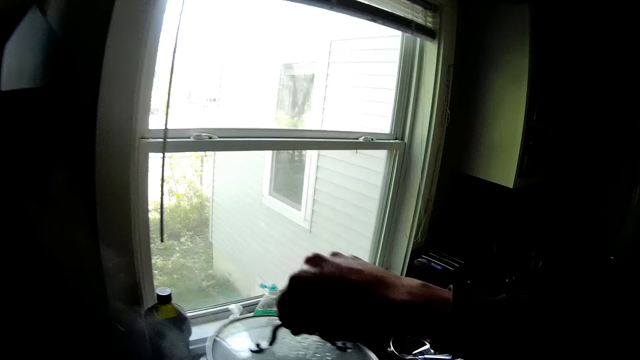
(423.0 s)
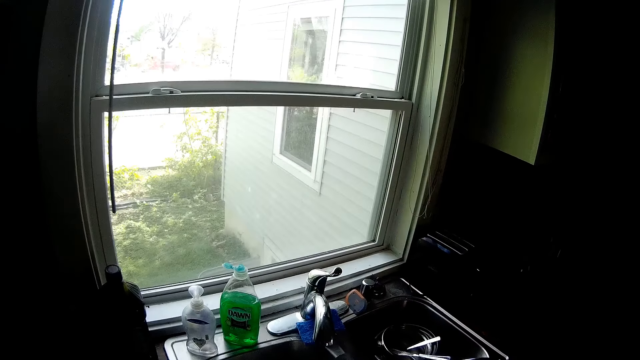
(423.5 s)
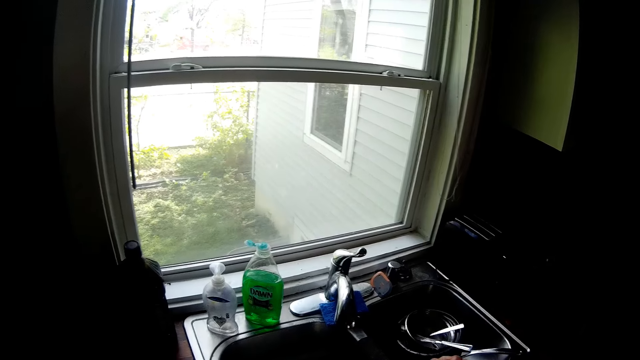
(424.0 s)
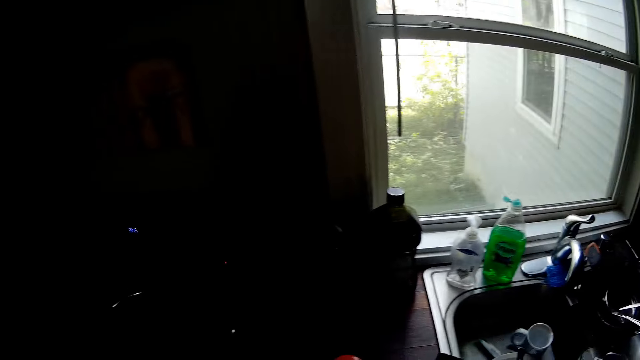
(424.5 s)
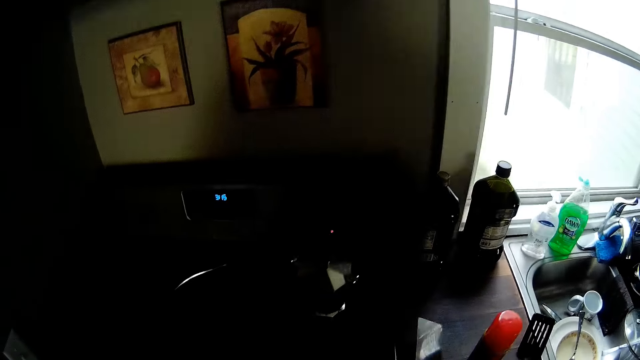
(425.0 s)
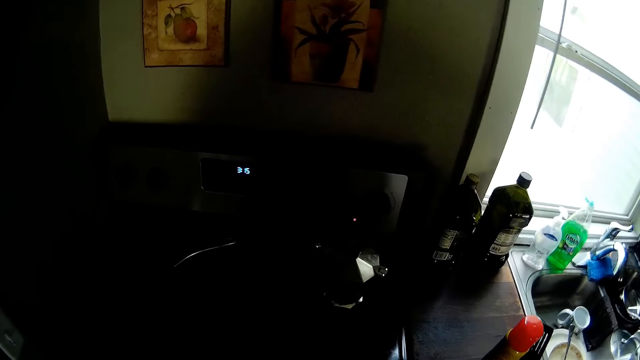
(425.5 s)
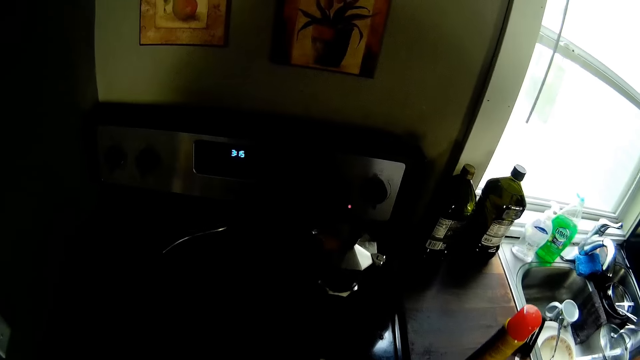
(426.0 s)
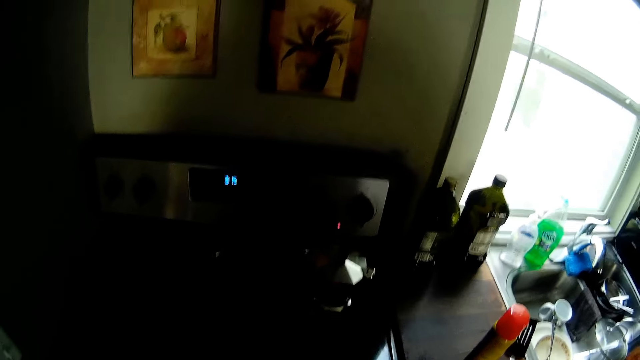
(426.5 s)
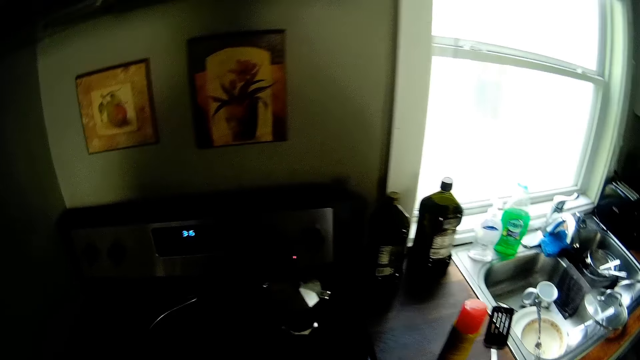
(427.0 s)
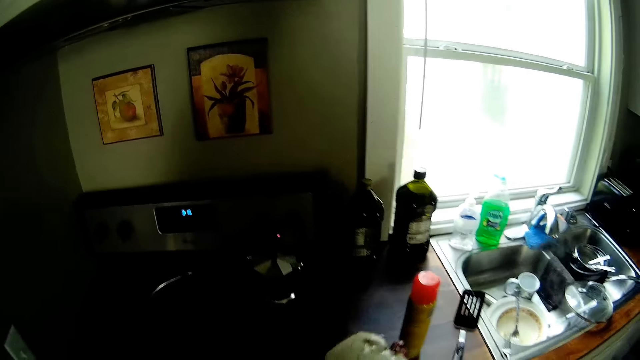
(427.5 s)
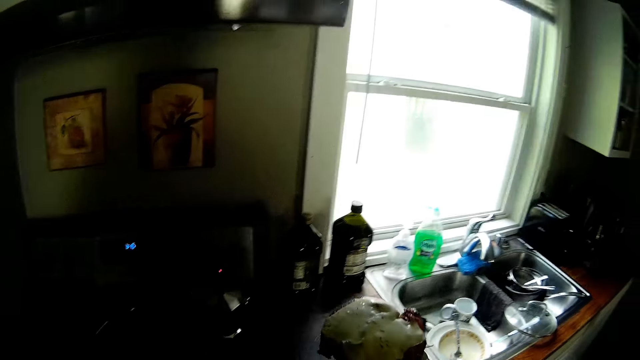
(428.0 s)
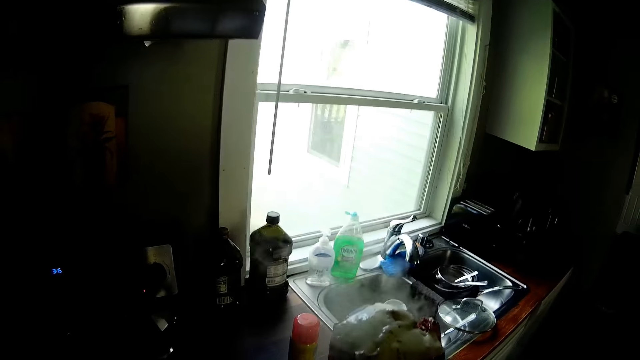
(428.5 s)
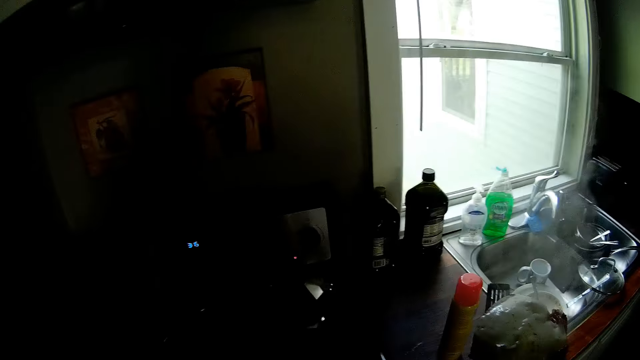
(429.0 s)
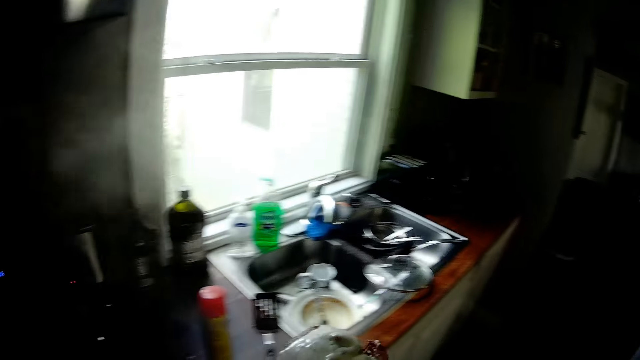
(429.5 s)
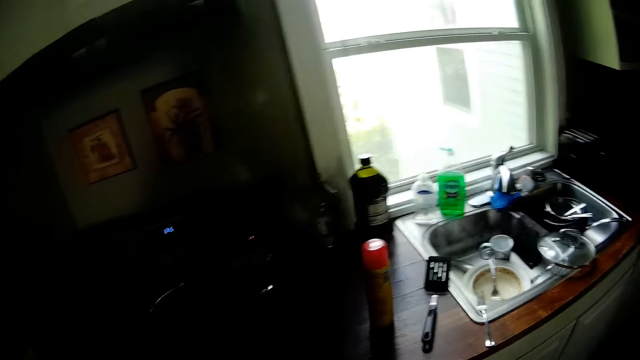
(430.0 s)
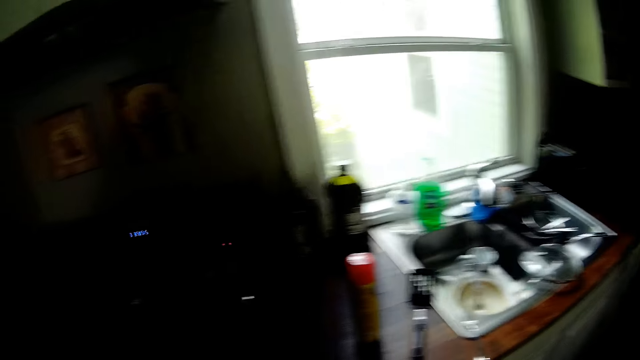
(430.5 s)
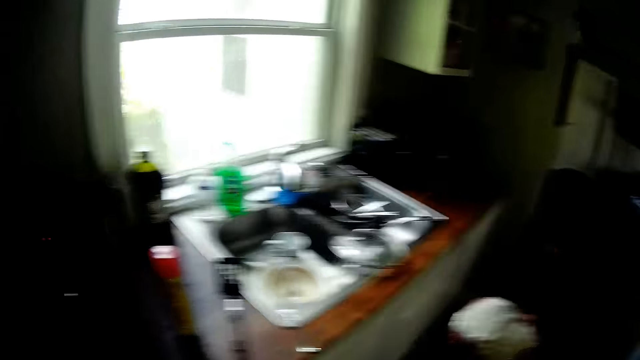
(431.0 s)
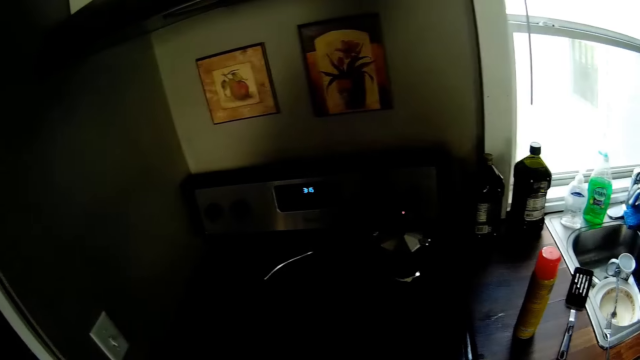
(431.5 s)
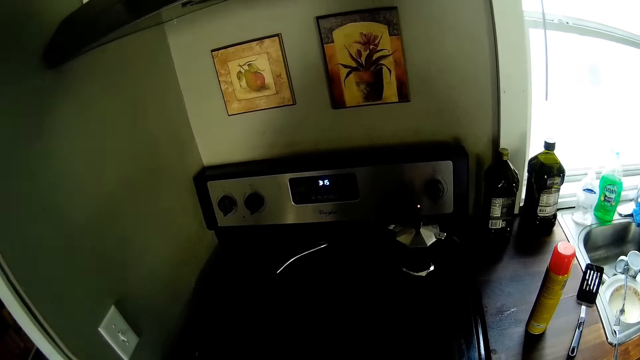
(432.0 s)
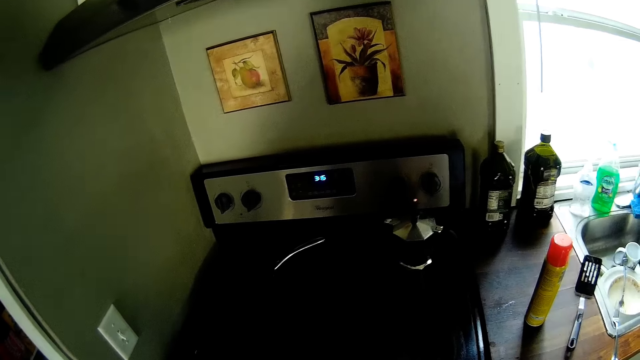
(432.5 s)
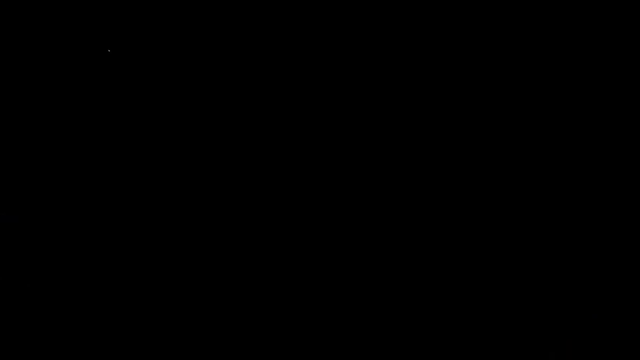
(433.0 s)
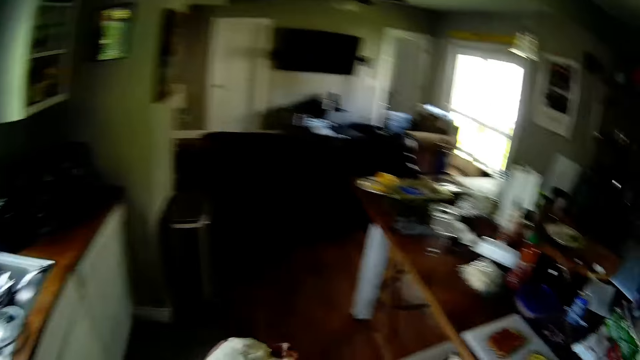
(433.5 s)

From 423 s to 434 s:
The camera wearer lifts a lid of a pot with his right hand. He places the lid on the countertop beside a sink with his right hand. He picks up a spatula from the countertop with his right hand. He lifts a piece of cheese from a frying pan on the stove with the spatula in his right hand. He places the frying pan on the stove with his left hand.

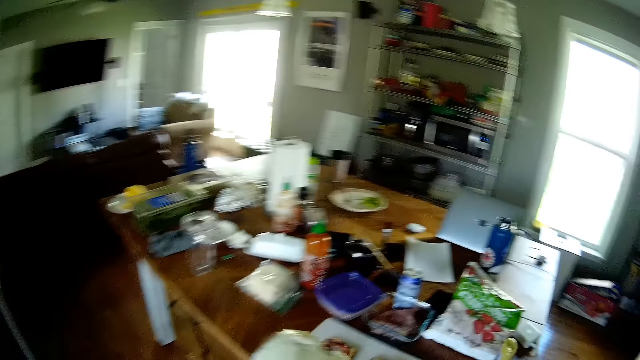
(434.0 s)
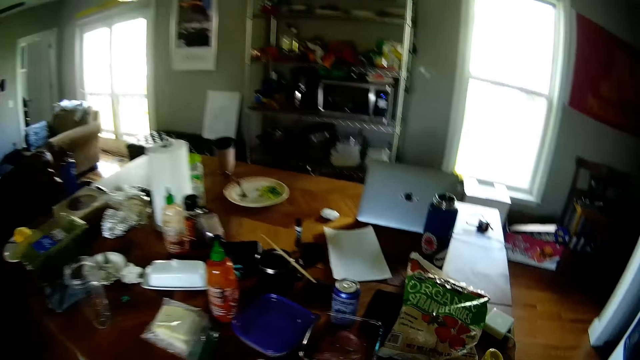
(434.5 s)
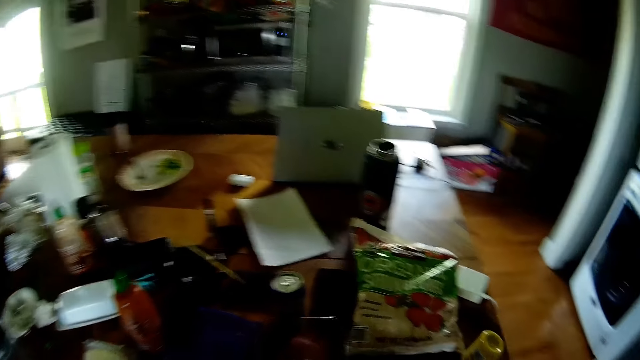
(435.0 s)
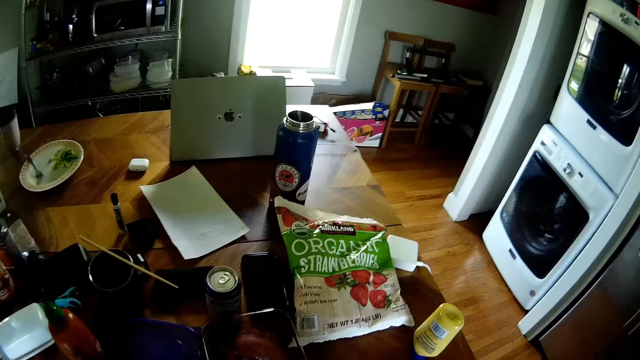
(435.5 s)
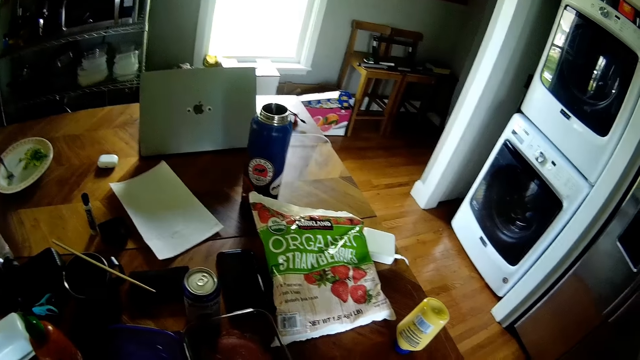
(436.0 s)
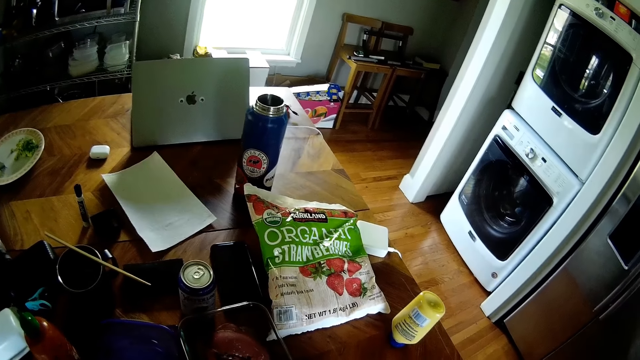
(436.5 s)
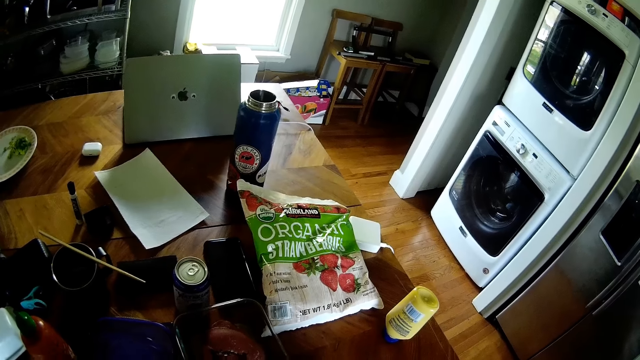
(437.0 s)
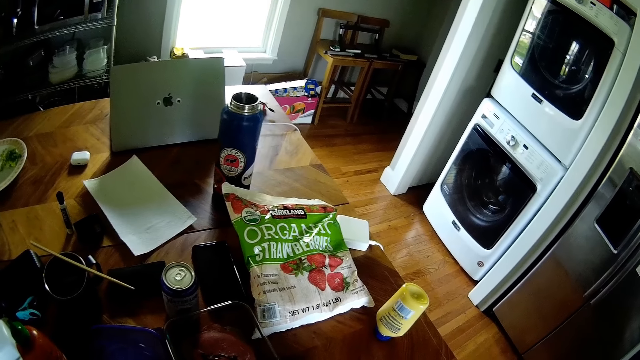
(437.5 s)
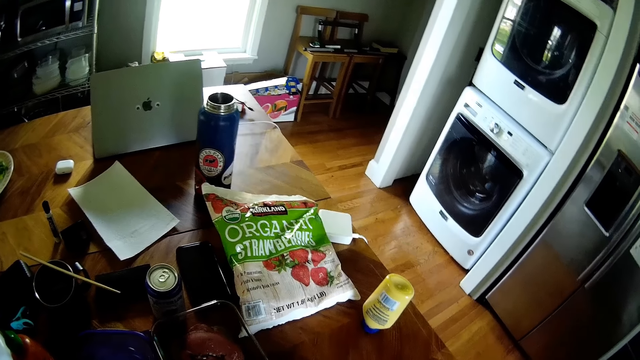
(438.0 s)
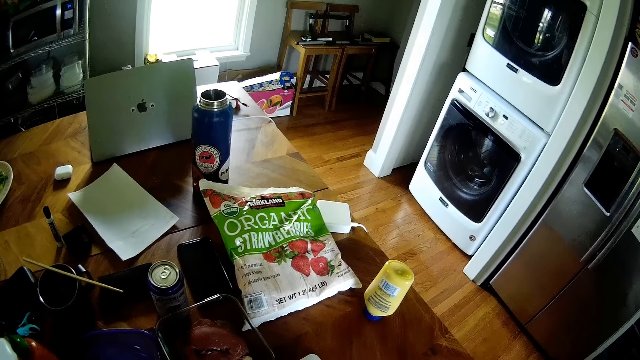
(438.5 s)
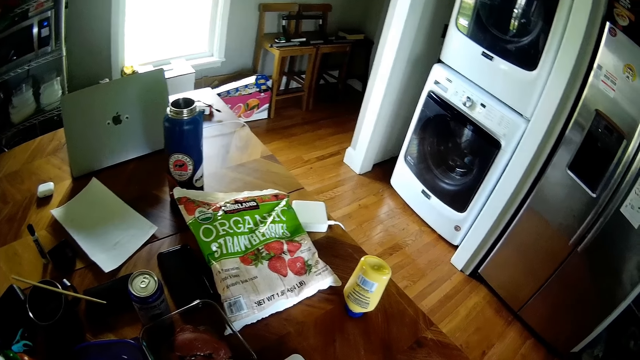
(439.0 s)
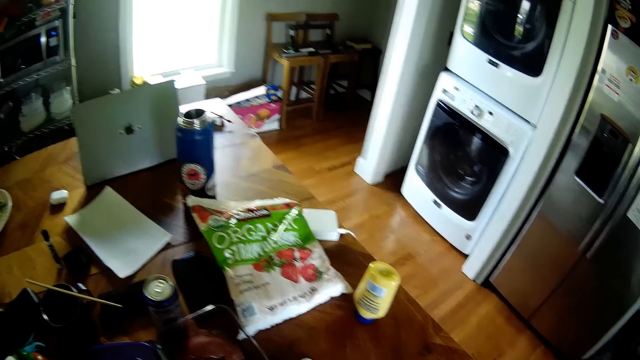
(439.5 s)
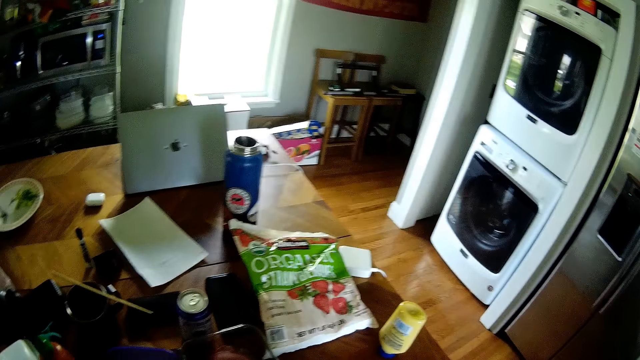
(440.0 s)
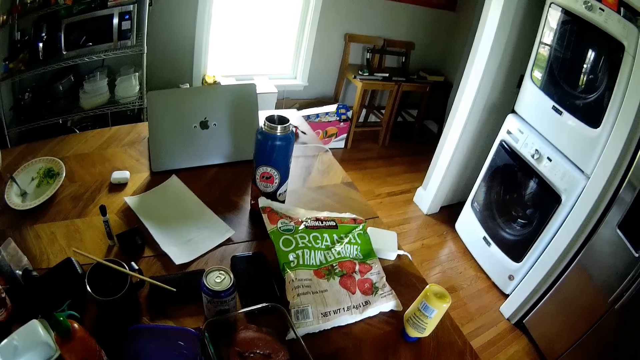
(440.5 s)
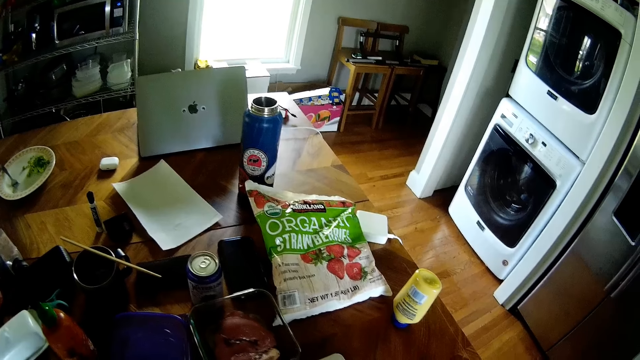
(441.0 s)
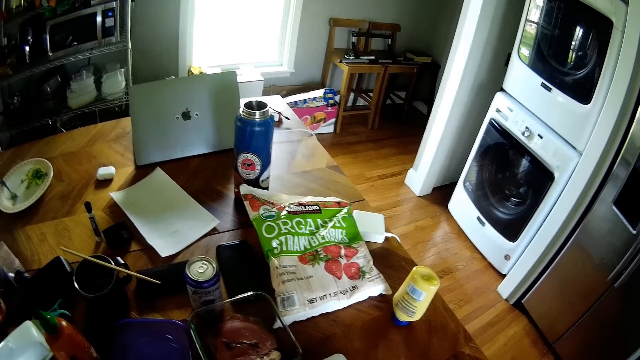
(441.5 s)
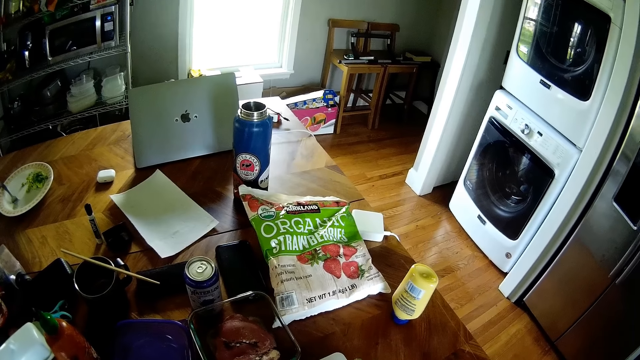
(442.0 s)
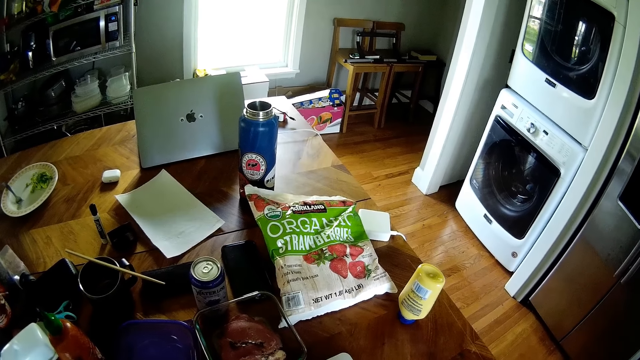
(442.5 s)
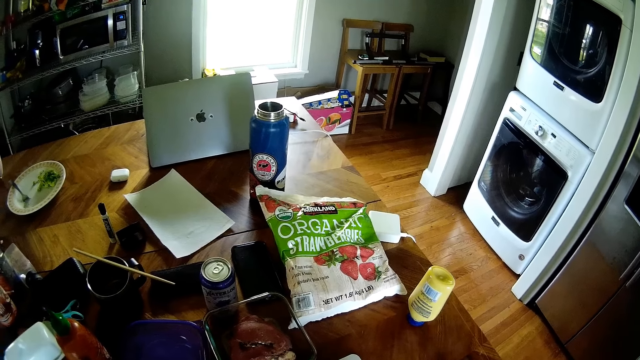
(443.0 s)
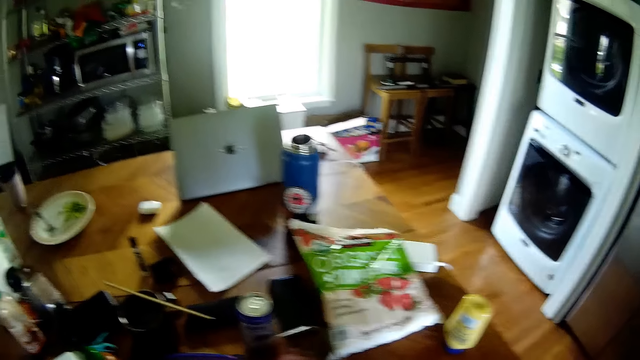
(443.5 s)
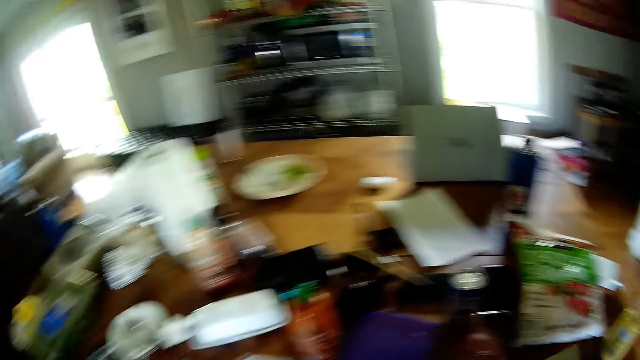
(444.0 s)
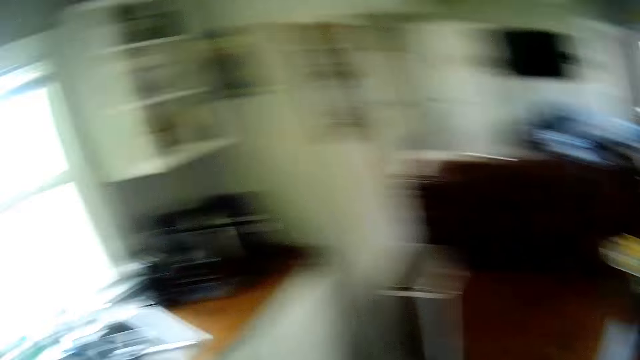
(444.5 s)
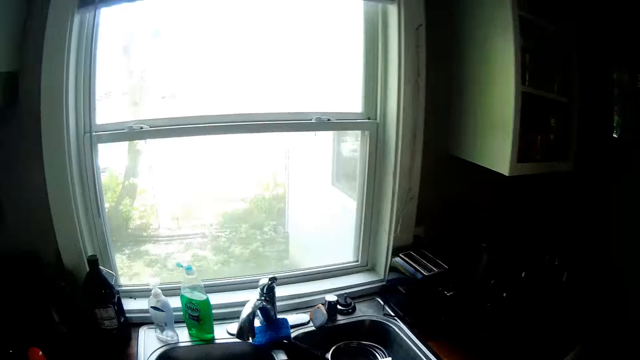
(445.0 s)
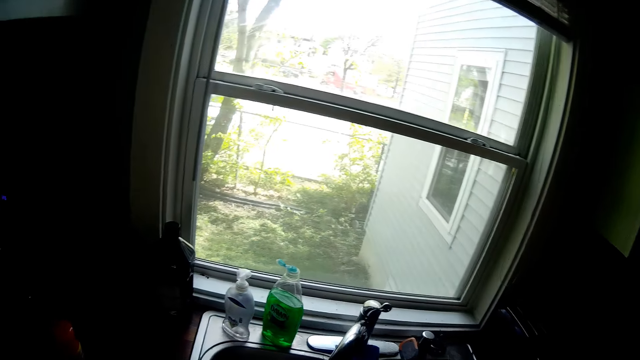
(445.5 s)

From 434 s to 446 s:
The camera wearer stands near a table.
